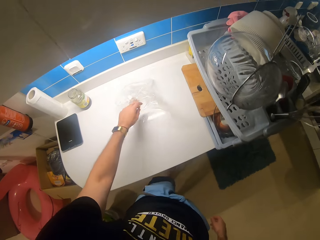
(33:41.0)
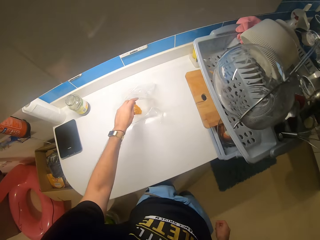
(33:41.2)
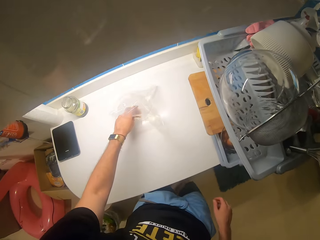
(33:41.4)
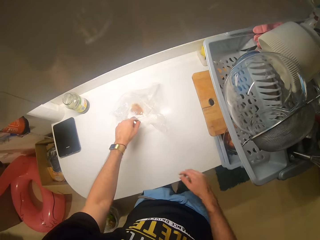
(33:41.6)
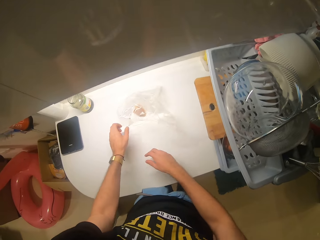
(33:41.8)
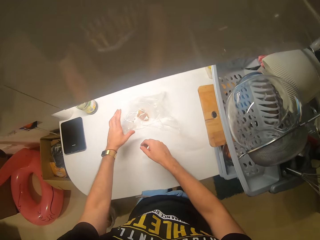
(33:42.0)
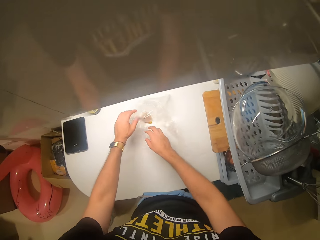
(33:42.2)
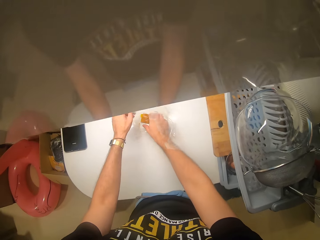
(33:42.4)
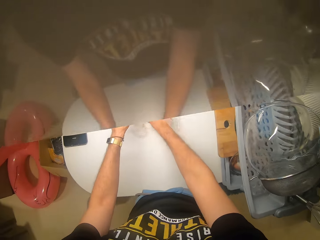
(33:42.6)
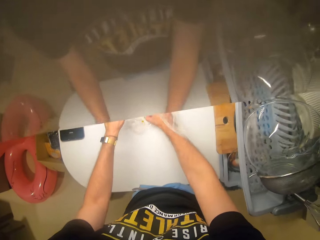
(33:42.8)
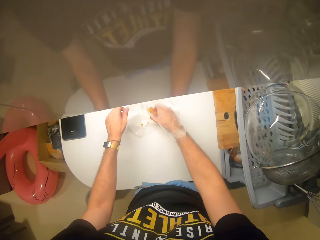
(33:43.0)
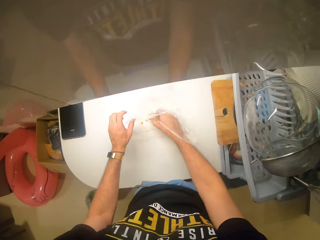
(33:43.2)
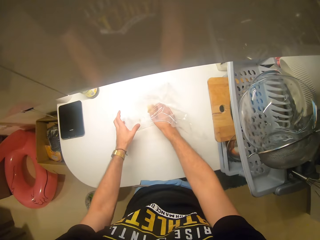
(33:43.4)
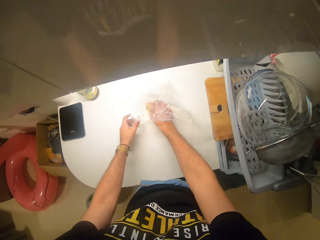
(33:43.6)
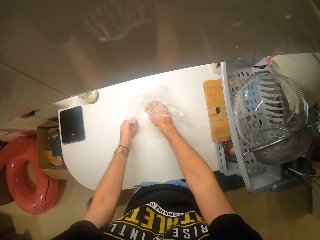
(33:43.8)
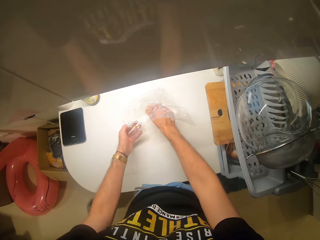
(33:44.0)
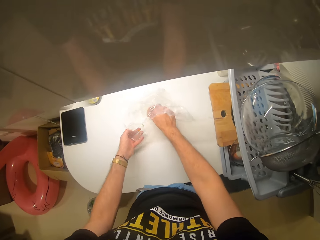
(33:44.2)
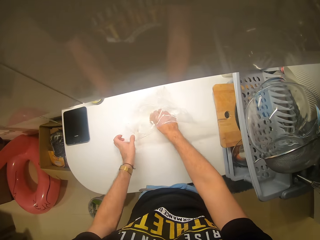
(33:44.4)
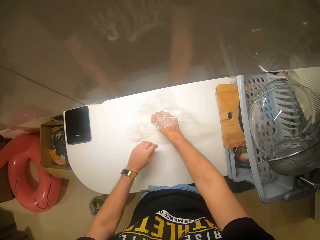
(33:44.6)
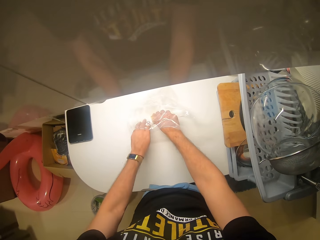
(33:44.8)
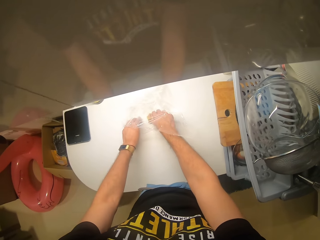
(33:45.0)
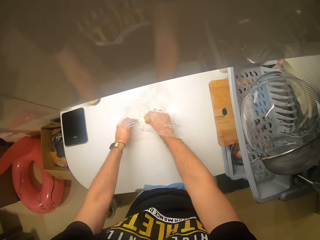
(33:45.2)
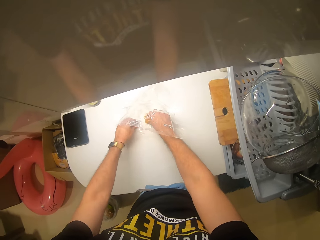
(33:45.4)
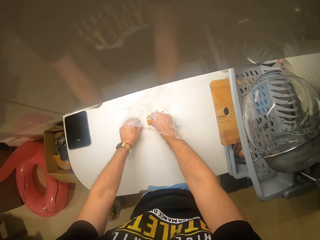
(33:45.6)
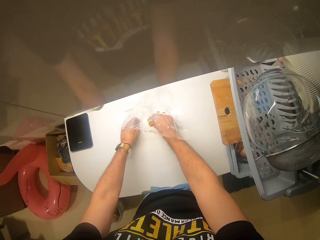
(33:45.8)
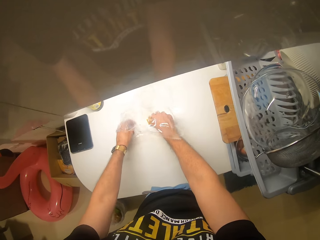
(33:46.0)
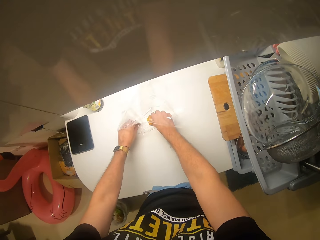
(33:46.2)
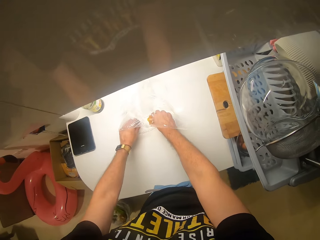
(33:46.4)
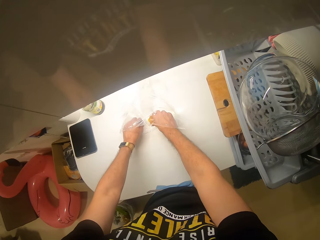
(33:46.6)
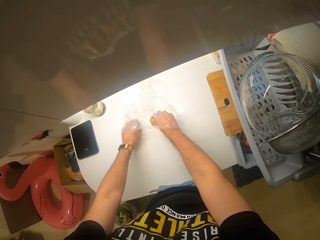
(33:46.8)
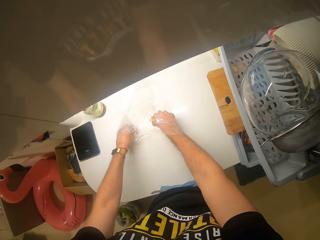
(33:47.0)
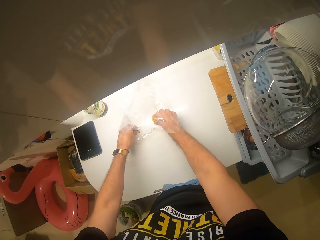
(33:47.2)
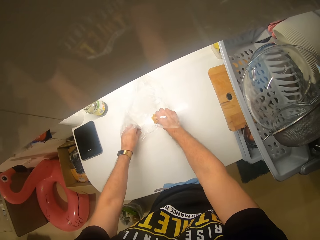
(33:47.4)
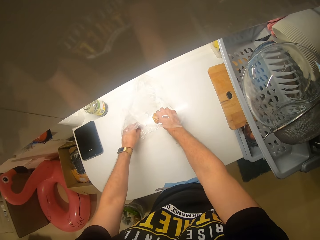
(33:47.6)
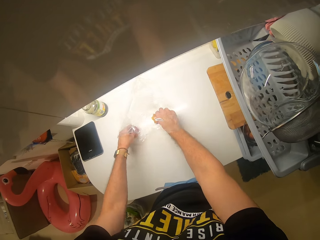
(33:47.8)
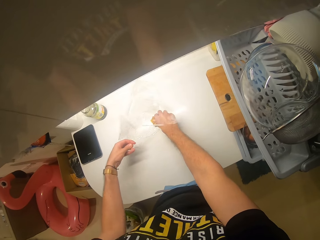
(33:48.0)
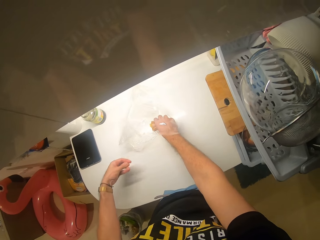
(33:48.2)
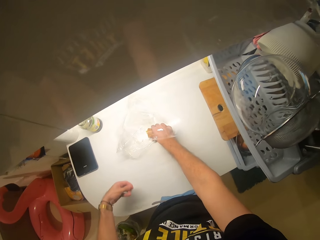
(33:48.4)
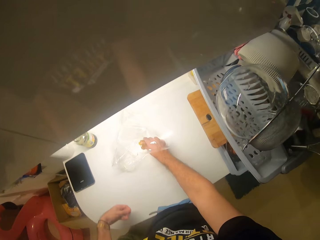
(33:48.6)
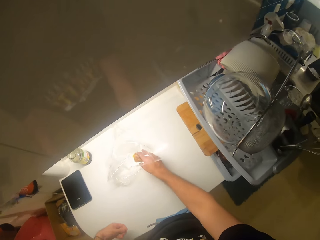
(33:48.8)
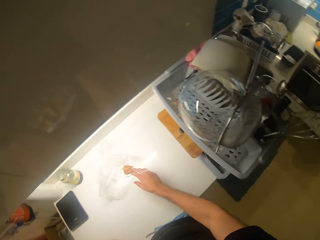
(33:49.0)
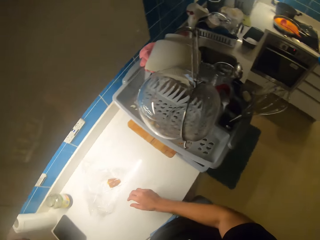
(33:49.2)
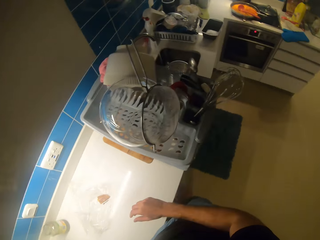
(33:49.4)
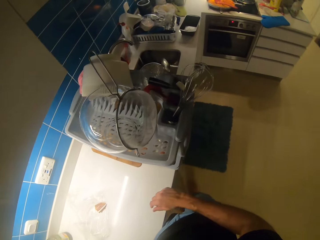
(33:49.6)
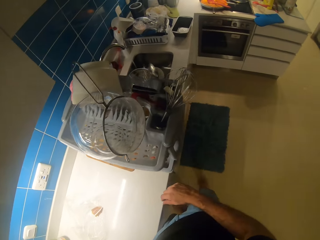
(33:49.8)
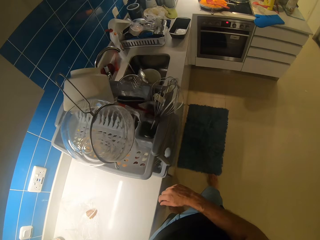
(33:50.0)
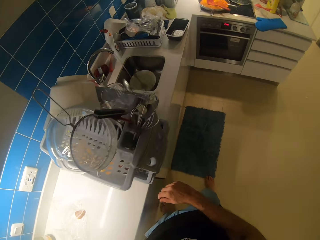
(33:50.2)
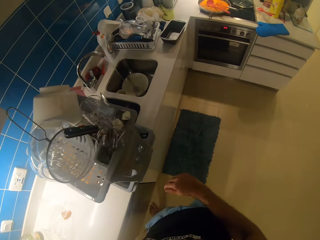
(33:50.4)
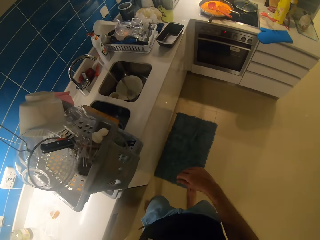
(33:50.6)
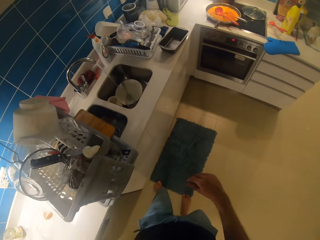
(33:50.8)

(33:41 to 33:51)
The camera wearer holds something. They pick up the paper on the table.

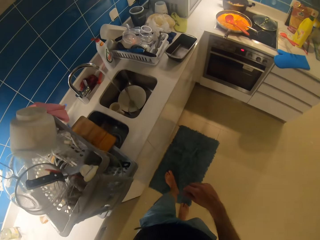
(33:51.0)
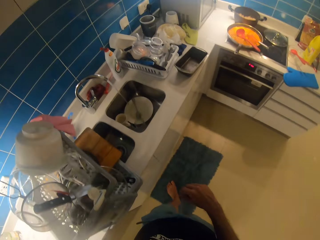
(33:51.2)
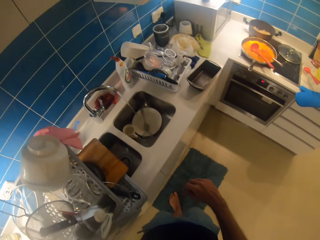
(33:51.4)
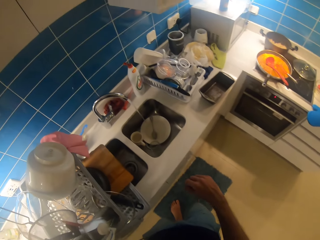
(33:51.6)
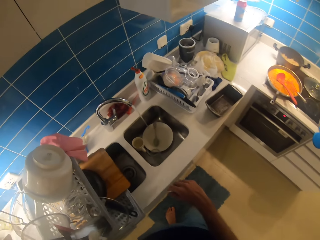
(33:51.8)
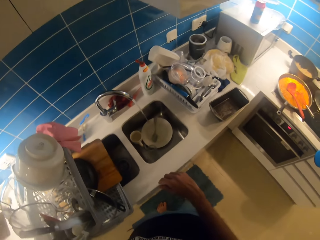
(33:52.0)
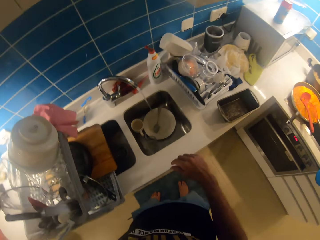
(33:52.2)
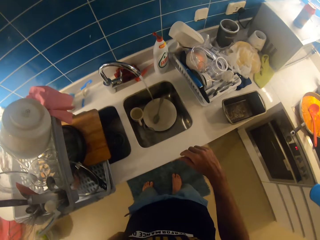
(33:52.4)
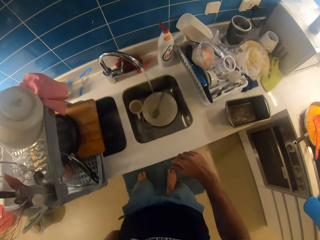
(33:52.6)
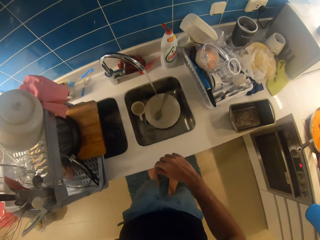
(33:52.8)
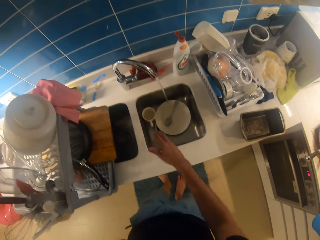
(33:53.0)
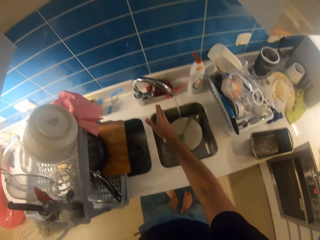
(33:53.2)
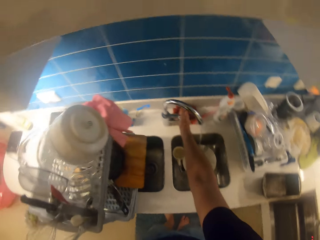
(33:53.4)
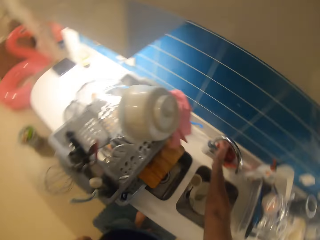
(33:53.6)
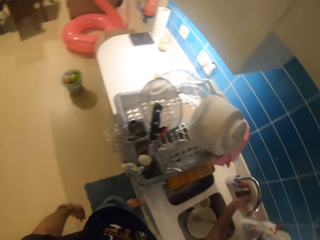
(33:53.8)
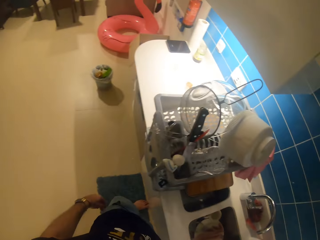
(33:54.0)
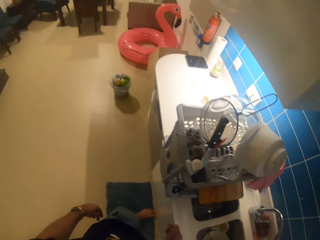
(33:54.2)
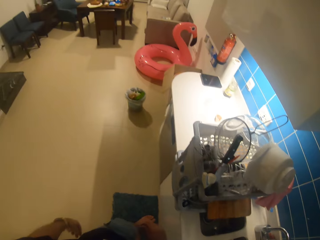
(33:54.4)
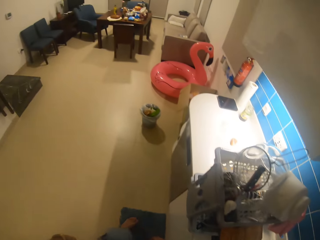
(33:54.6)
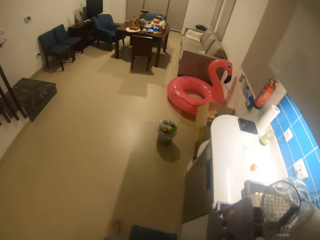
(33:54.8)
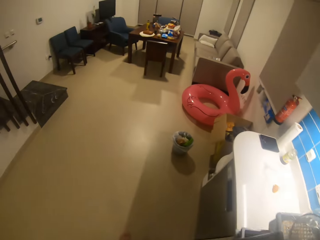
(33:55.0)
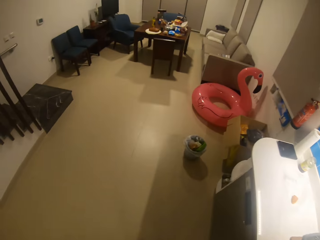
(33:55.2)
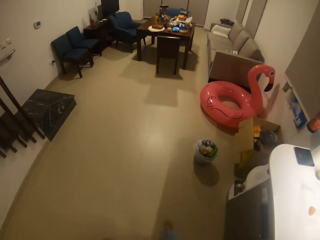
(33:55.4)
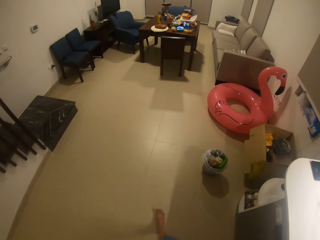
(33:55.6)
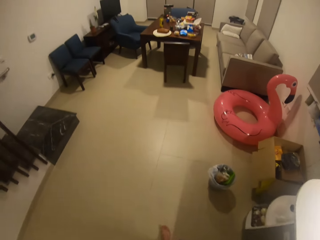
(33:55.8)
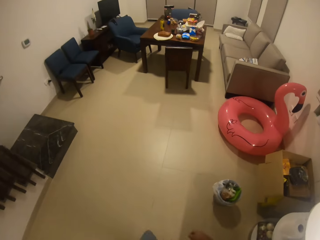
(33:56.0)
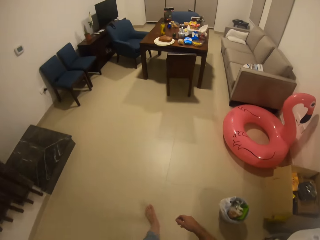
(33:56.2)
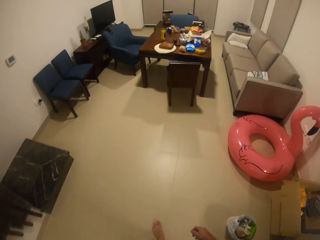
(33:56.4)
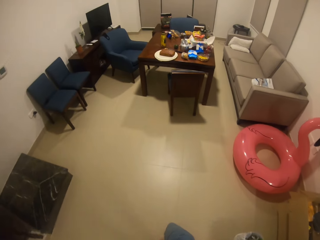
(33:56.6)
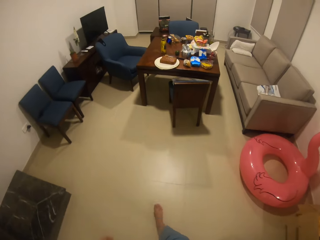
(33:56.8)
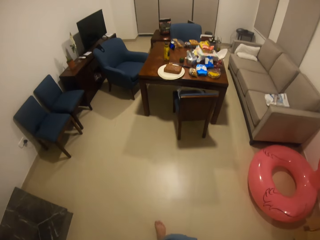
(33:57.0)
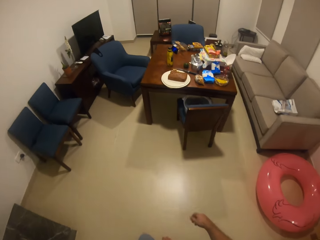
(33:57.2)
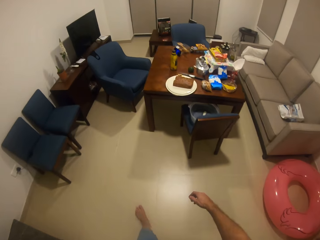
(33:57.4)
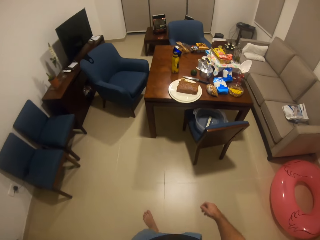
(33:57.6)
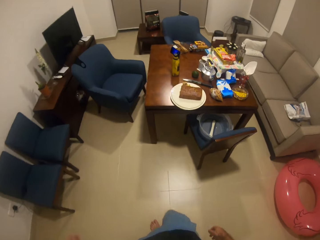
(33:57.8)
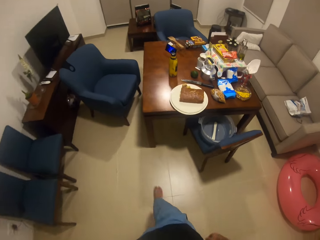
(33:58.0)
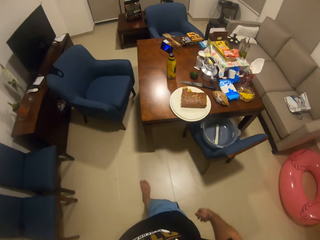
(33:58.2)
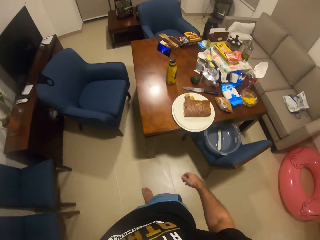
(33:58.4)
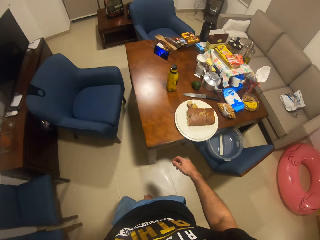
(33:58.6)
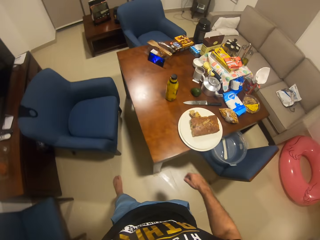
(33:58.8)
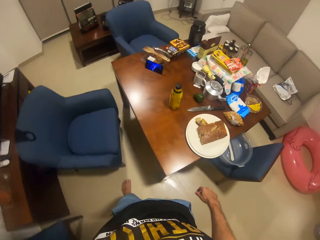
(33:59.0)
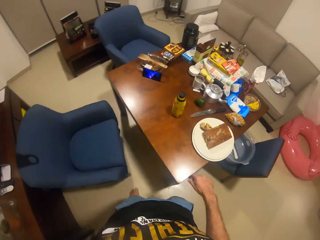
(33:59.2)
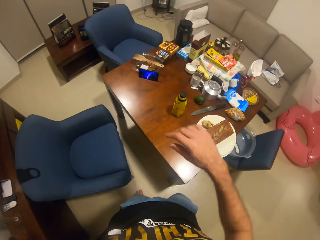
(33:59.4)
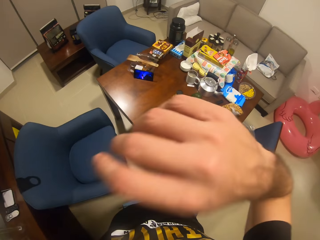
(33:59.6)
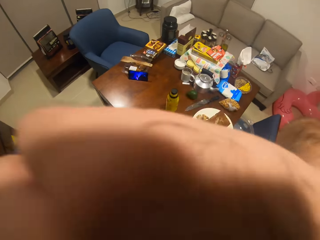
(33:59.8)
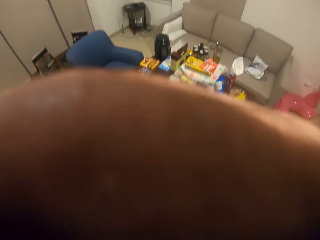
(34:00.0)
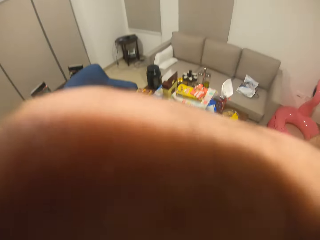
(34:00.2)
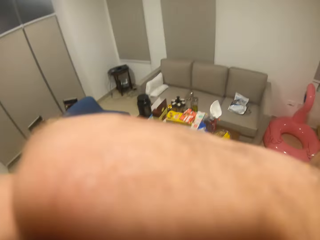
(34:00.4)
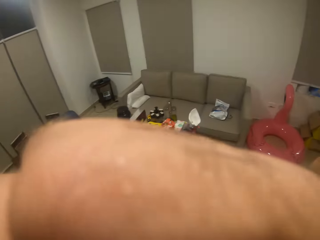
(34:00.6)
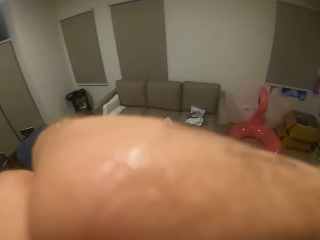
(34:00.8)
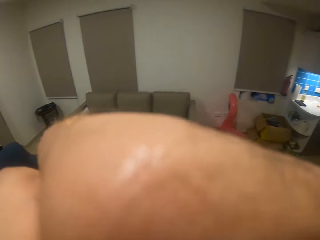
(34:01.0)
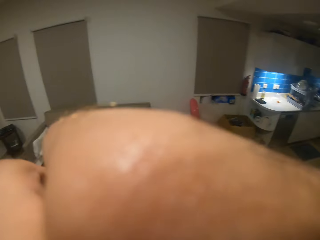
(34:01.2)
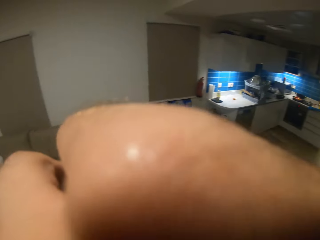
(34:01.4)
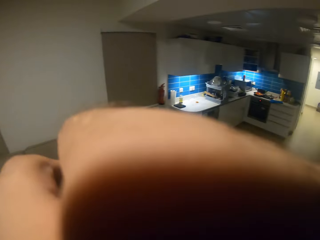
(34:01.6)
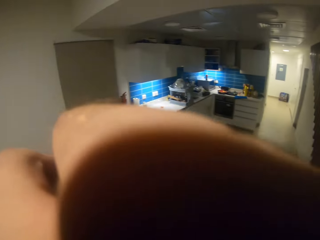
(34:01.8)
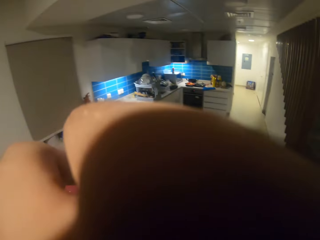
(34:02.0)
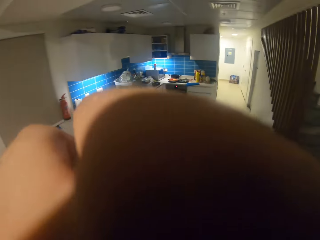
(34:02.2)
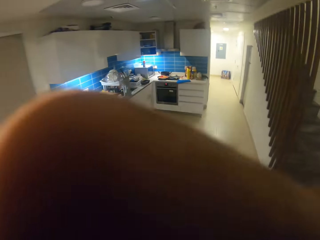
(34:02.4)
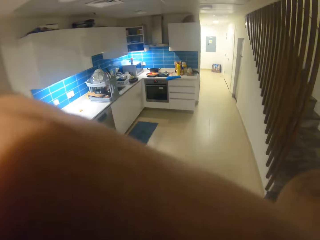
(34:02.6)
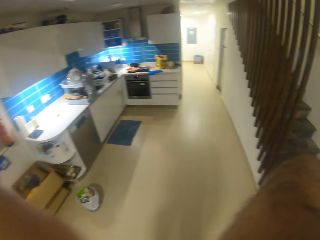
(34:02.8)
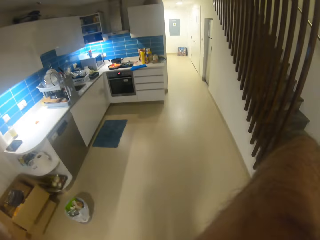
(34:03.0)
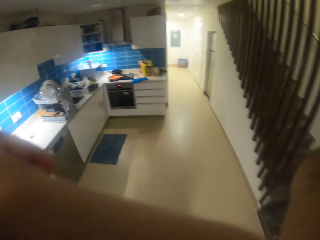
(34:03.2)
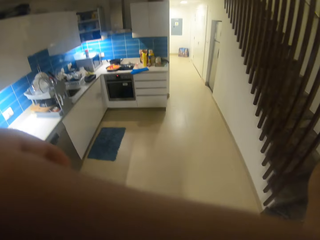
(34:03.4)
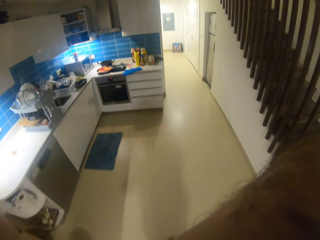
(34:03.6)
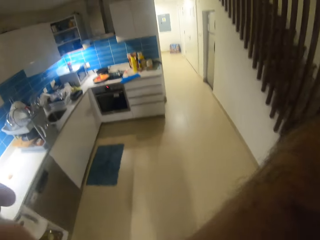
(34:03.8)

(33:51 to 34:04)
The camera wearer walks around the room. He closes the water tap. He walks around the room. He wipes his face.
